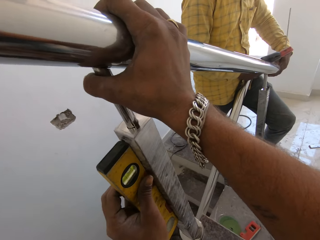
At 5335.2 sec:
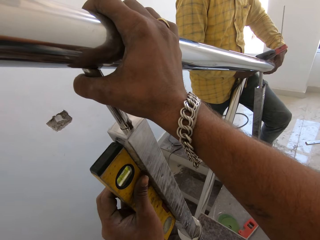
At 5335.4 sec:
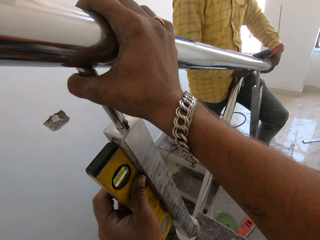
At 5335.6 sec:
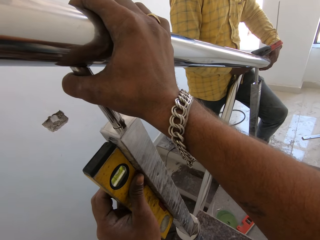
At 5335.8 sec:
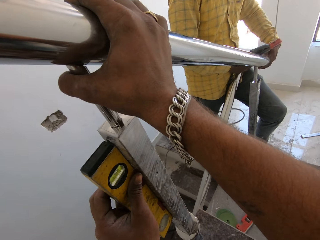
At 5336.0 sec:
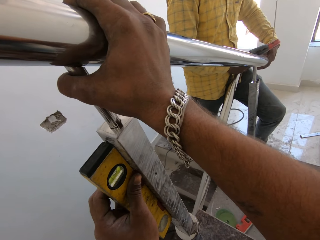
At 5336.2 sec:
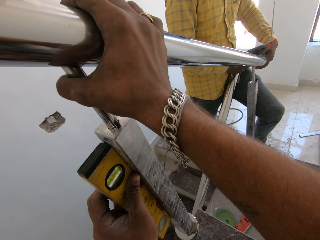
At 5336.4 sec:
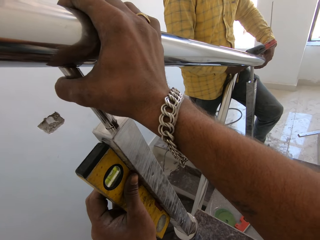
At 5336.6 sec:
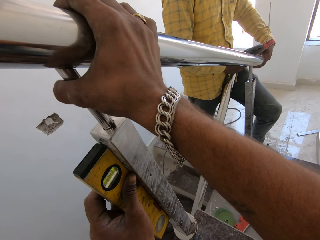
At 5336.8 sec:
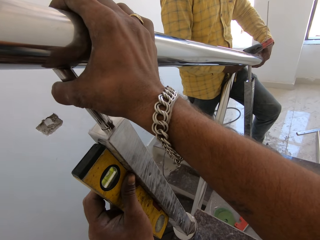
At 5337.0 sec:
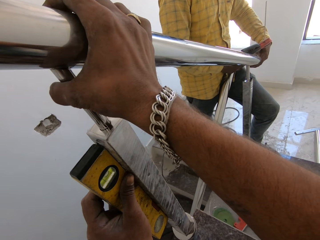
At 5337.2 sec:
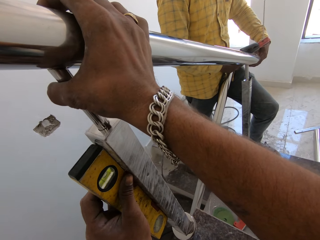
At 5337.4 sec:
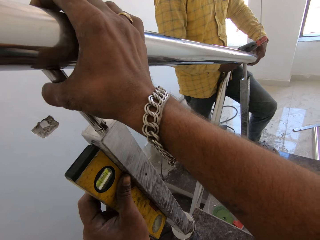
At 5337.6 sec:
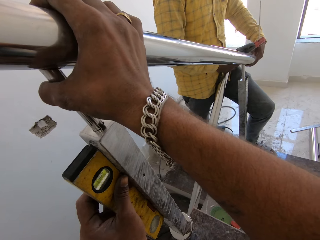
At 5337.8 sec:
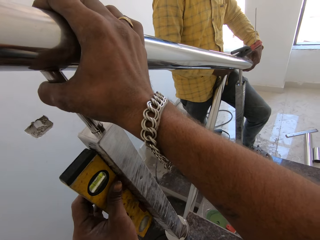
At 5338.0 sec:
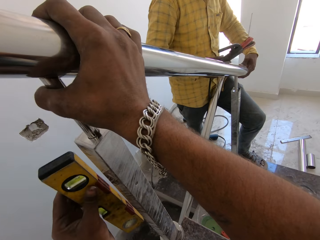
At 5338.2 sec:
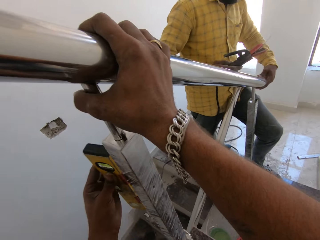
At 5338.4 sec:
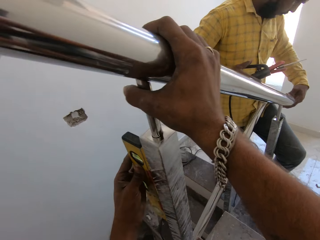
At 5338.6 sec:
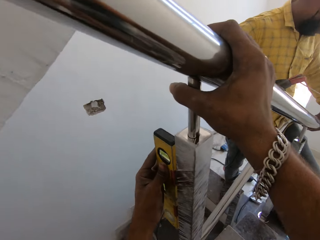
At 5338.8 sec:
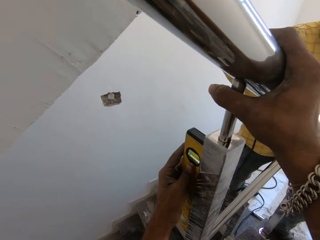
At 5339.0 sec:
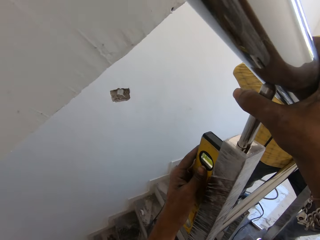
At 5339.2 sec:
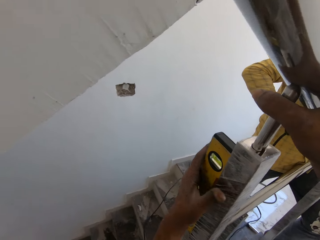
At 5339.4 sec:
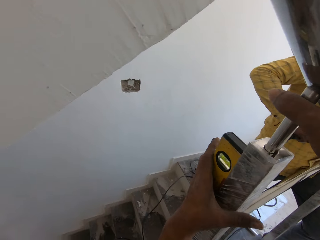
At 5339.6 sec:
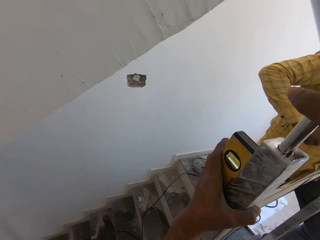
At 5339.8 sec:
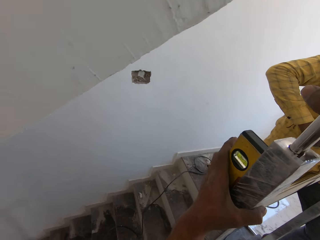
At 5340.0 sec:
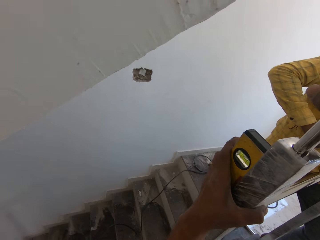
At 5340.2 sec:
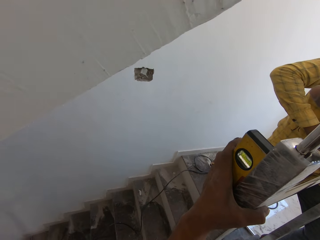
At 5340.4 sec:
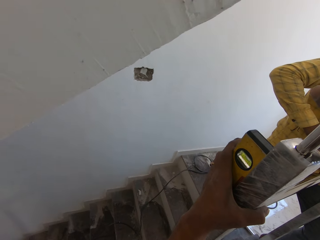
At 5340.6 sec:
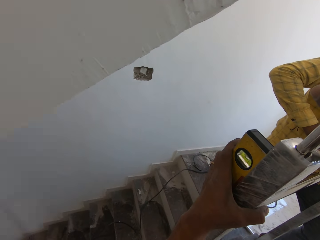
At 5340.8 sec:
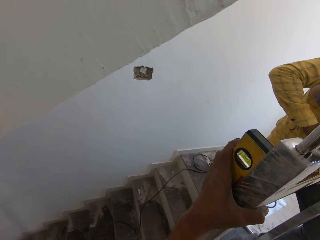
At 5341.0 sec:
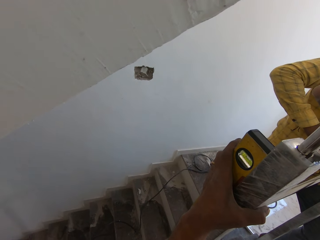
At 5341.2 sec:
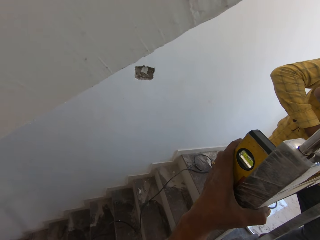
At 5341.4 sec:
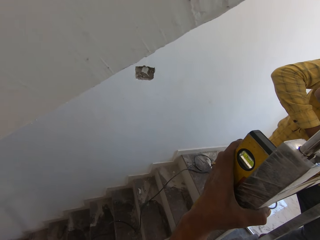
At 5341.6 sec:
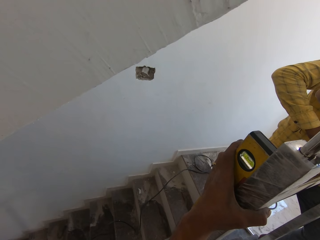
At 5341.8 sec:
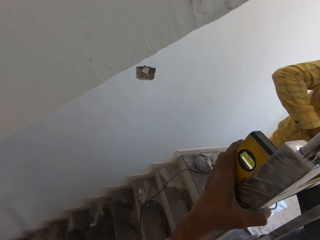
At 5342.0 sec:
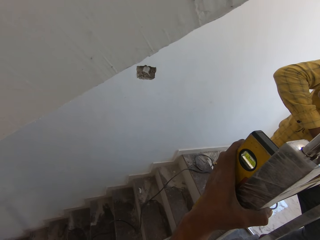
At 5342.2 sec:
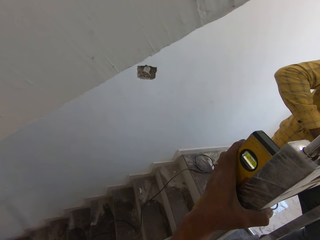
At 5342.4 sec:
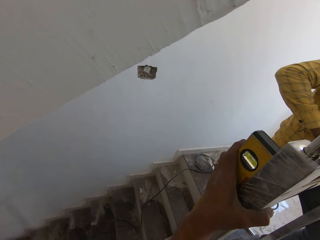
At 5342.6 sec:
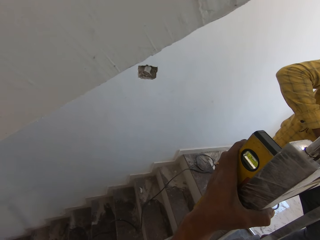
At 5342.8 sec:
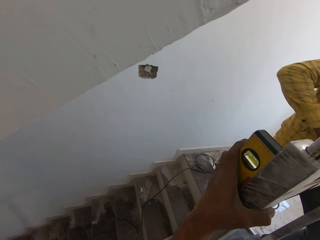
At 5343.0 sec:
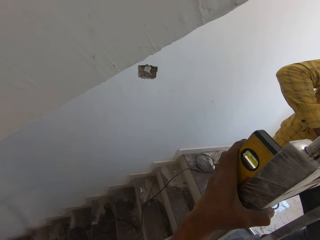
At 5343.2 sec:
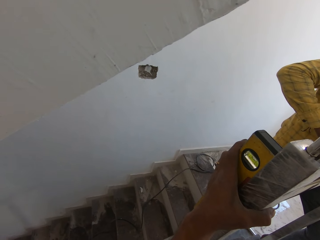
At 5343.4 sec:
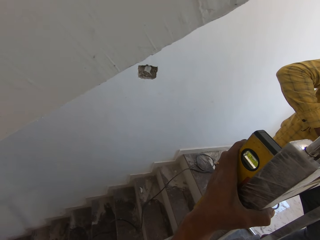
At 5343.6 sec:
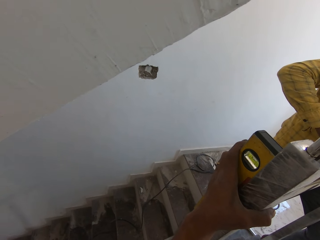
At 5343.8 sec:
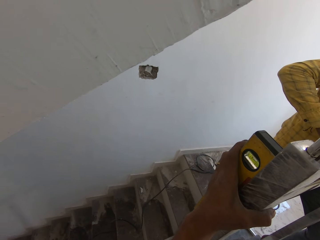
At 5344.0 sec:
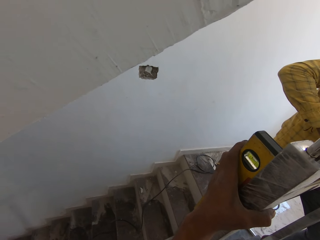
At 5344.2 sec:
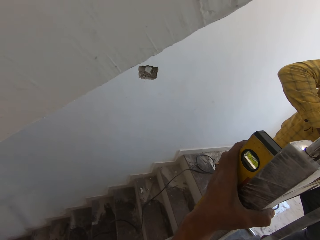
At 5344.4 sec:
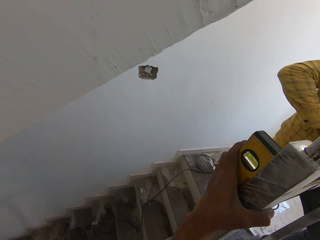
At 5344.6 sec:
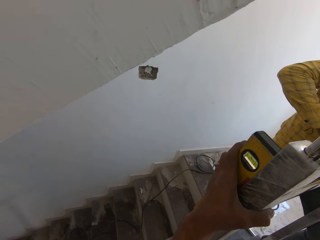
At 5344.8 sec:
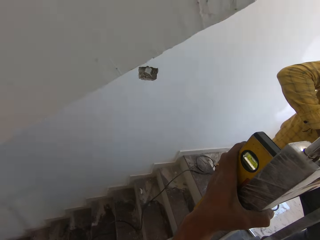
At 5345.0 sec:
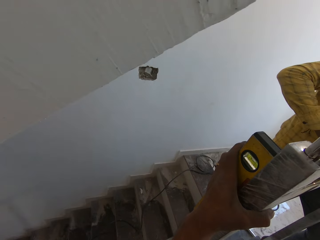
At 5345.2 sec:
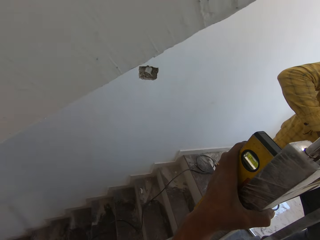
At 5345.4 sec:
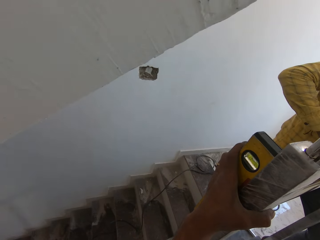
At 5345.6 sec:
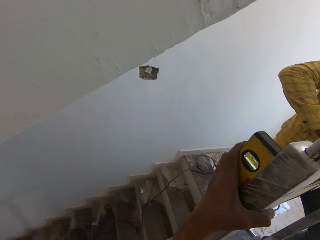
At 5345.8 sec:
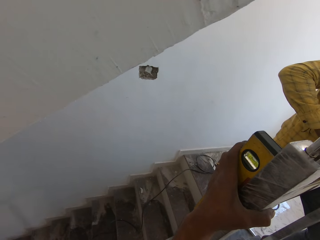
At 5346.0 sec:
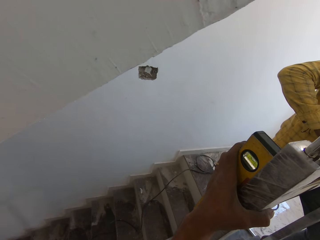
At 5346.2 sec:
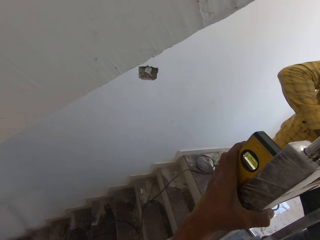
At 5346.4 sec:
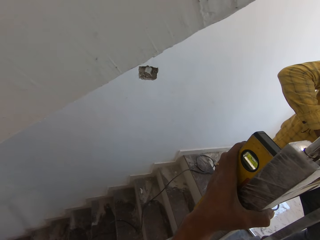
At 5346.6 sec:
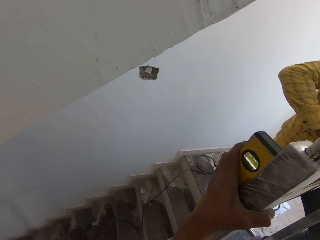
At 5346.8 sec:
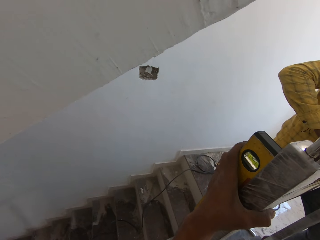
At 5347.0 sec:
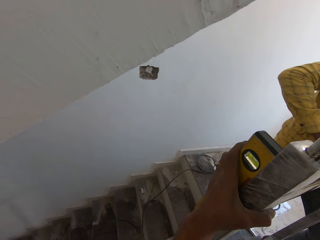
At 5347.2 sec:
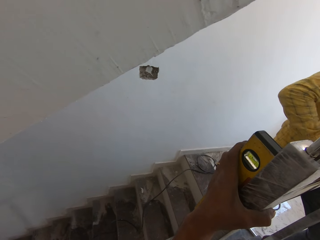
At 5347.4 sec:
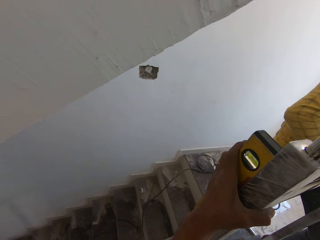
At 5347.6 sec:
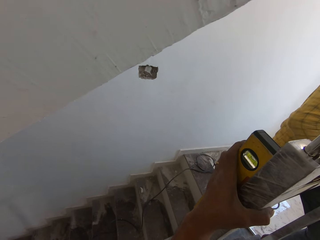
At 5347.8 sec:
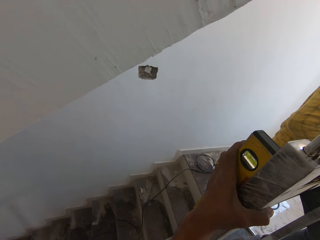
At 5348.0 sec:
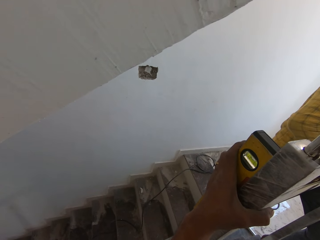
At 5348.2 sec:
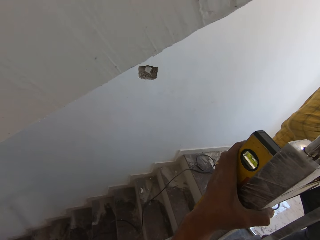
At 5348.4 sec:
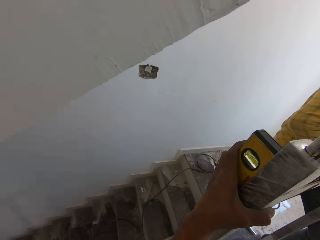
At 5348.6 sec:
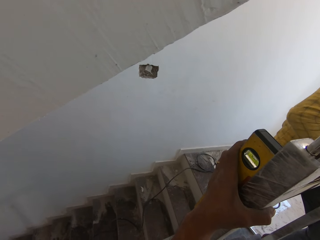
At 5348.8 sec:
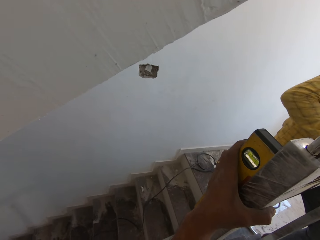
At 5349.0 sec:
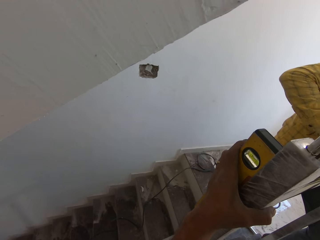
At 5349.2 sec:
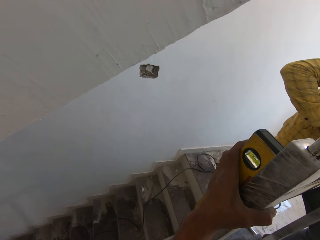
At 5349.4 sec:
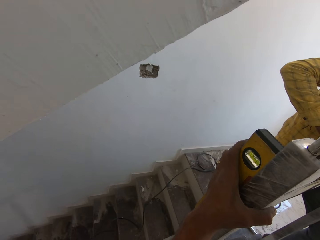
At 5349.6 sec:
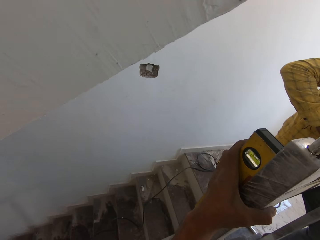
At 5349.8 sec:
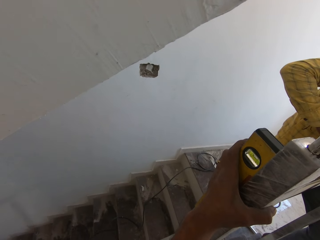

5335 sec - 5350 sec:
A man welds the balusters with the welding torch on the jumper cable with his right hand. He knocks a metal and welds the metal.

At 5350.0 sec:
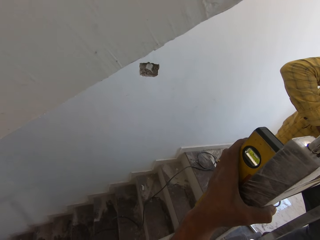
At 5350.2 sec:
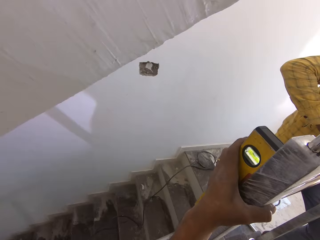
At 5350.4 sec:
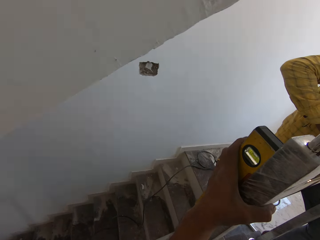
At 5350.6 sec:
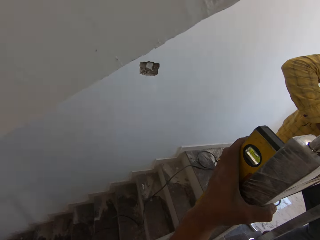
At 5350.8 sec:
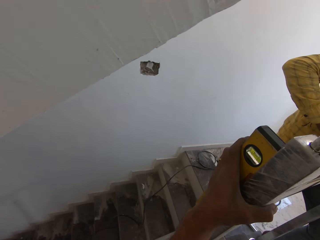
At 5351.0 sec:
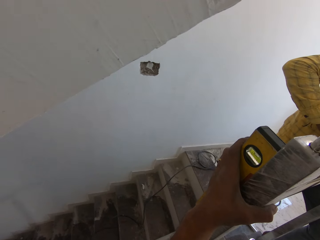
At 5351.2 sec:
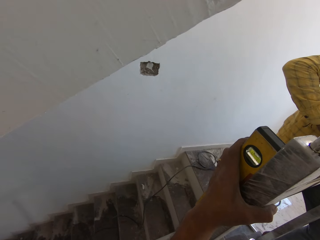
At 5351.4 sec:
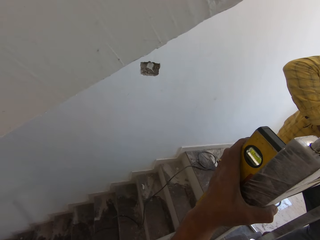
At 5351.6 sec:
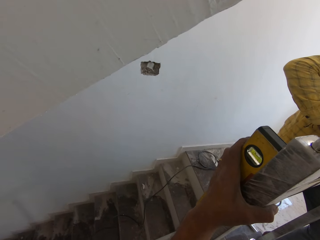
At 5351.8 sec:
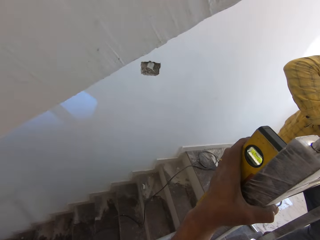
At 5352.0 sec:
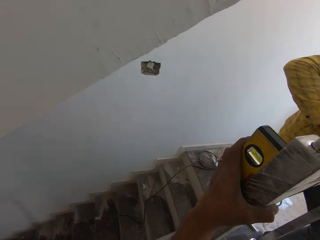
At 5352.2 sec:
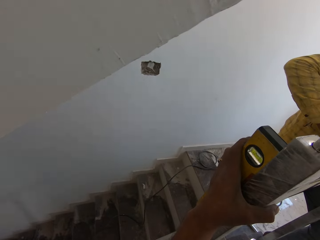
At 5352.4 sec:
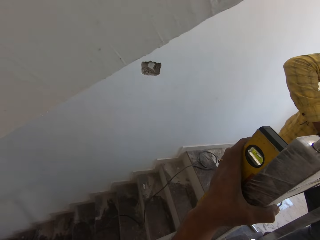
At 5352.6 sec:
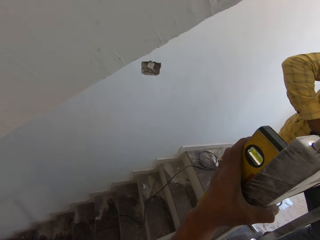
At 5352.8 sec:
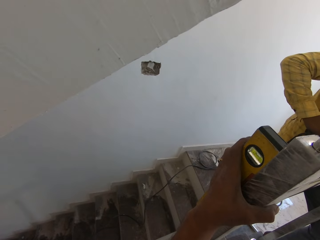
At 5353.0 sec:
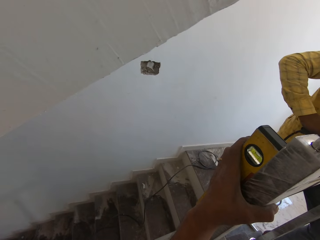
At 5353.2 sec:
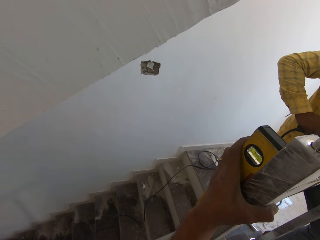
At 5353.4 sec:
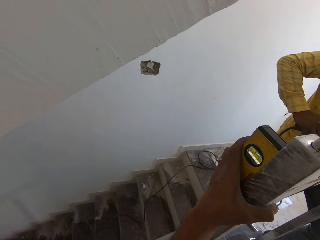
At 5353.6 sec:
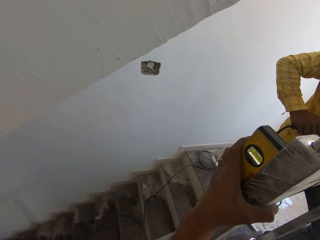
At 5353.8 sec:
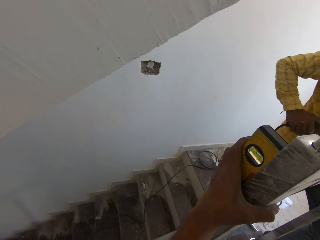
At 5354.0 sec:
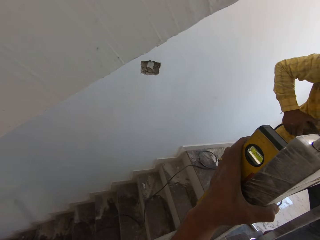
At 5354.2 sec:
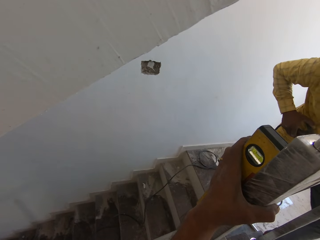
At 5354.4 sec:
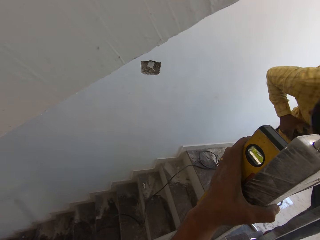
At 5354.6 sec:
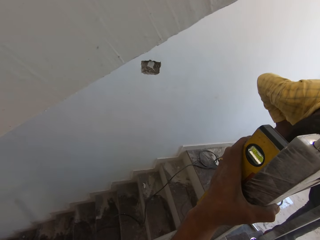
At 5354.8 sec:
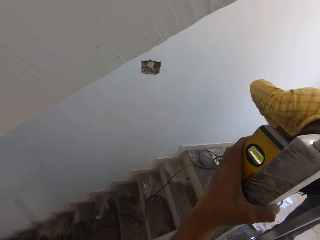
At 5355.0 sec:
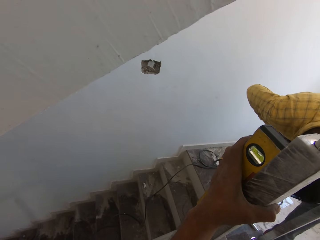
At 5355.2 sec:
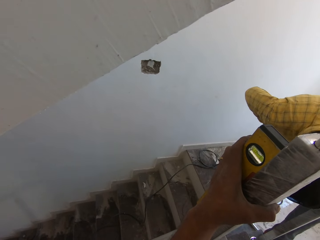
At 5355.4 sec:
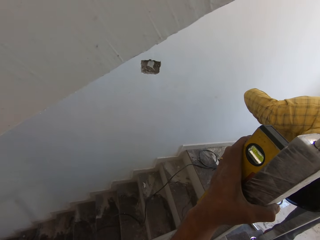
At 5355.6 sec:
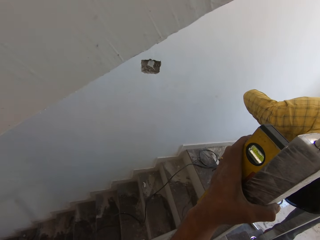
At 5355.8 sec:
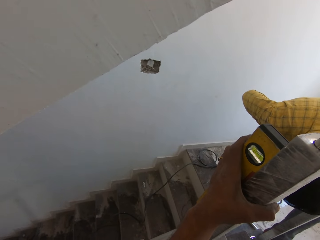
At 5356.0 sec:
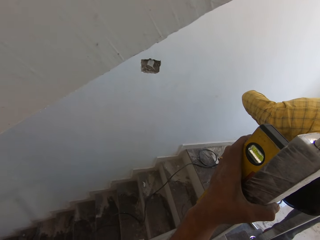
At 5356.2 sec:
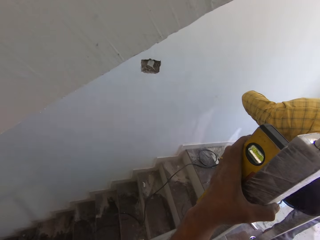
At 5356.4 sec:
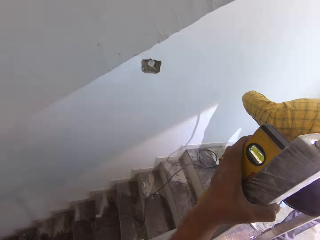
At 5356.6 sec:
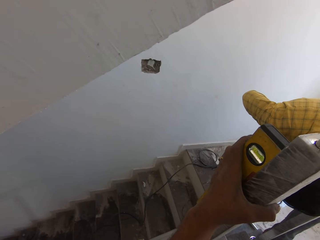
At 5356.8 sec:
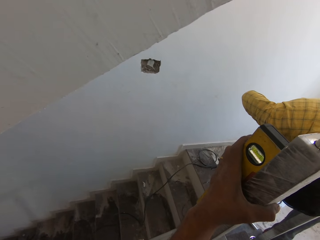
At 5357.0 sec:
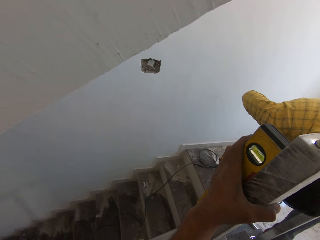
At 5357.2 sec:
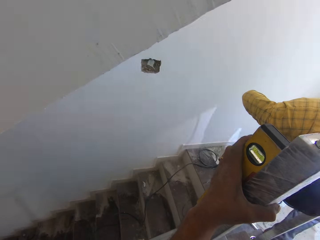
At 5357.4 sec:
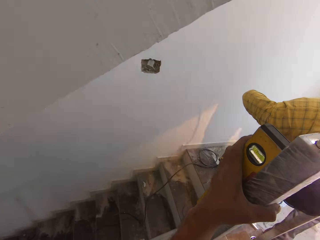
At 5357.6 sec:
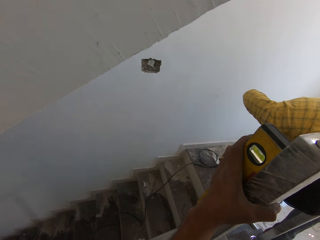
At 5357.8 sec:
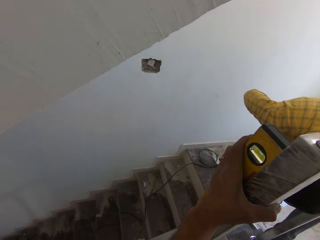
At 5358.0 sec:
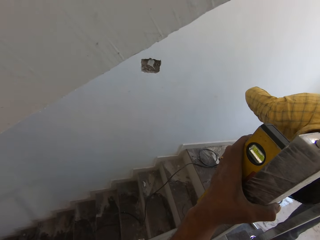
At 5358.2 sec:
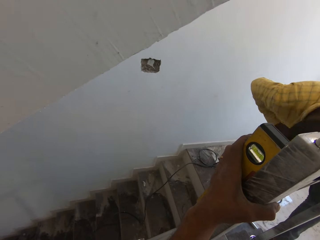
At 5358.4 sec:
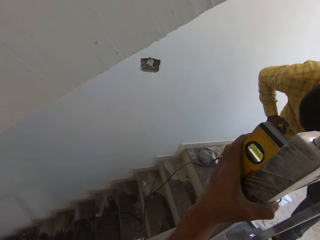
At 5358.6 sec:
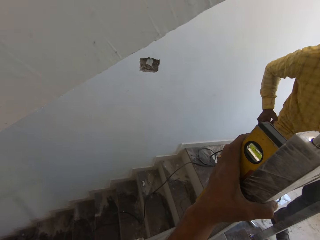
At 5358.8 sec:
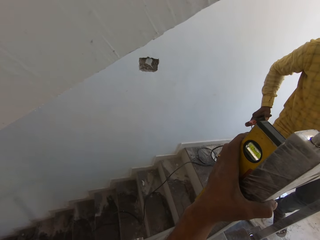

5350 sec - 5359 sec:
The camera wearer looks around. A man welds a metal.
